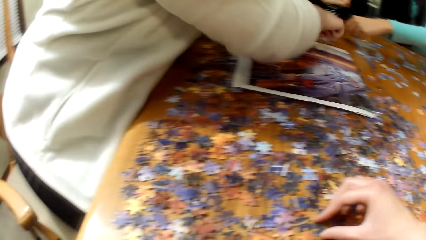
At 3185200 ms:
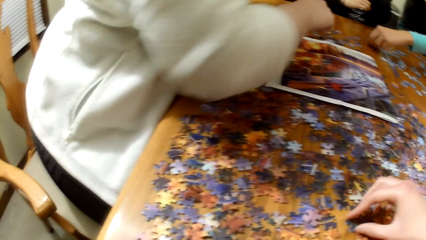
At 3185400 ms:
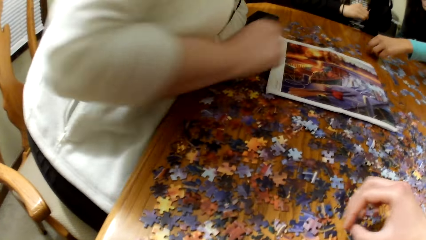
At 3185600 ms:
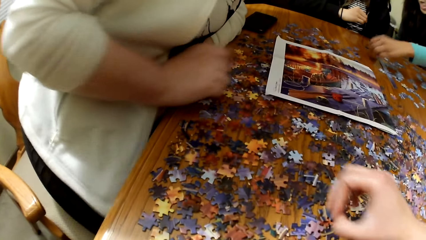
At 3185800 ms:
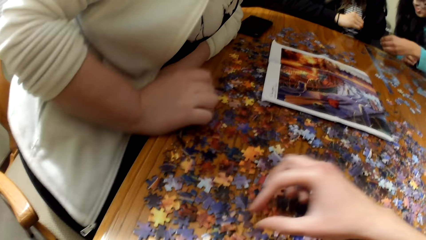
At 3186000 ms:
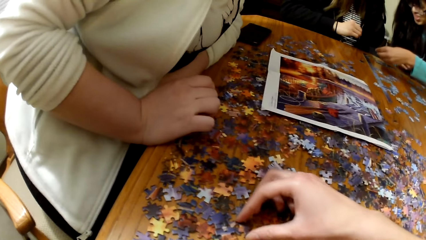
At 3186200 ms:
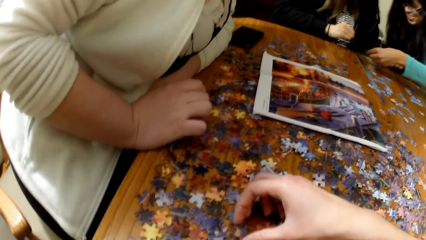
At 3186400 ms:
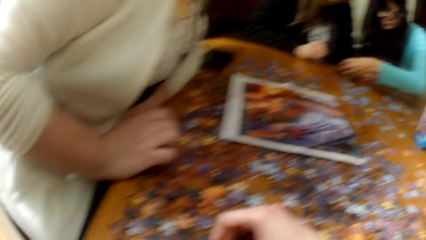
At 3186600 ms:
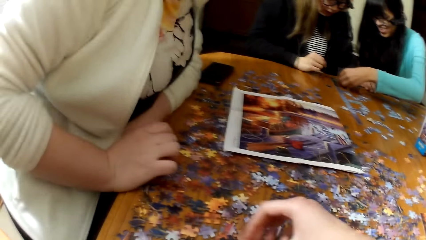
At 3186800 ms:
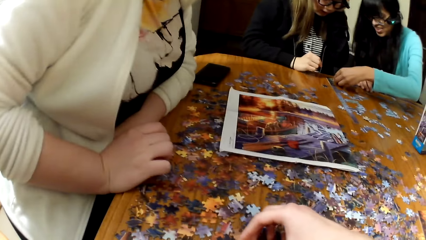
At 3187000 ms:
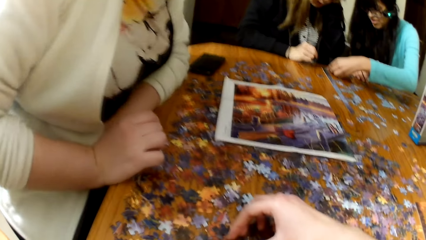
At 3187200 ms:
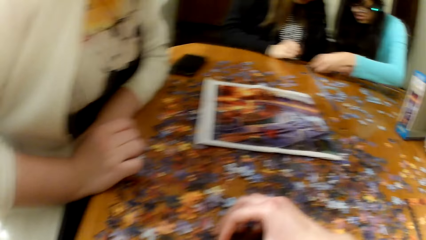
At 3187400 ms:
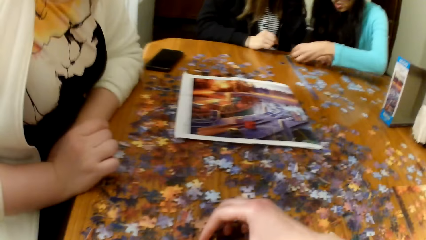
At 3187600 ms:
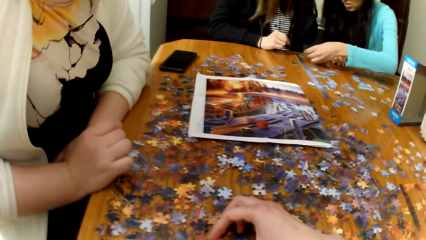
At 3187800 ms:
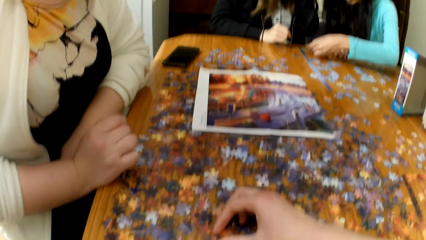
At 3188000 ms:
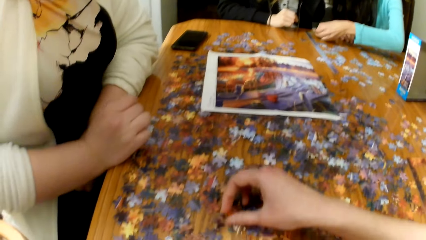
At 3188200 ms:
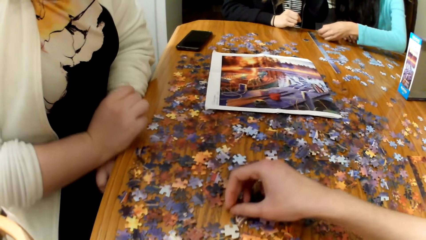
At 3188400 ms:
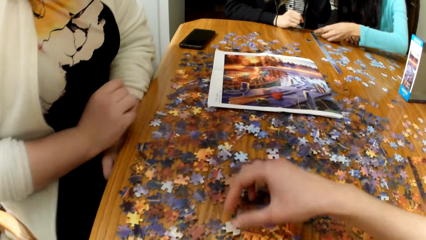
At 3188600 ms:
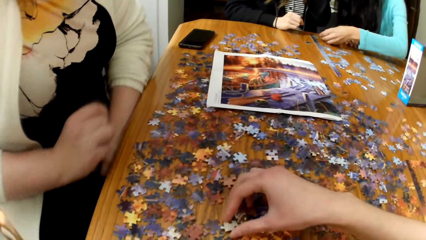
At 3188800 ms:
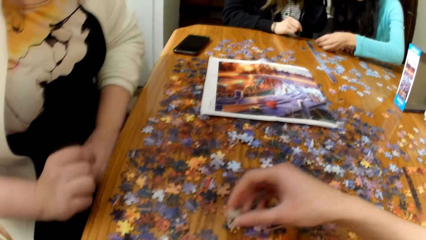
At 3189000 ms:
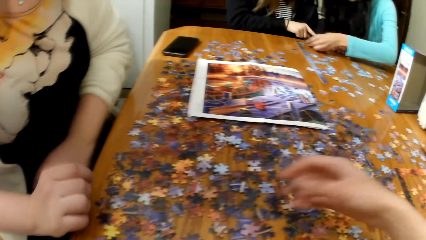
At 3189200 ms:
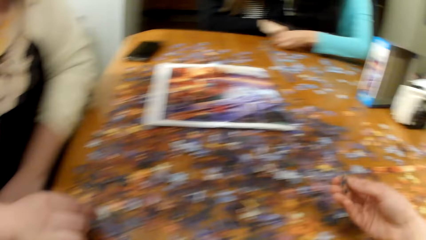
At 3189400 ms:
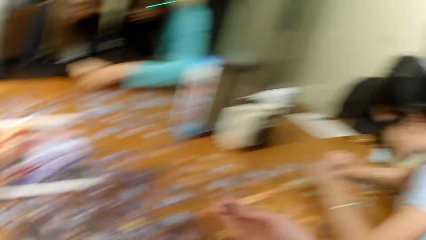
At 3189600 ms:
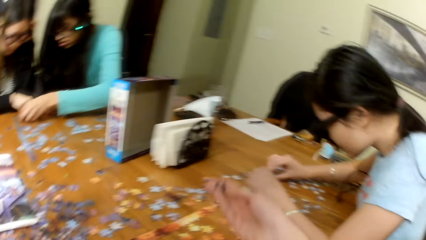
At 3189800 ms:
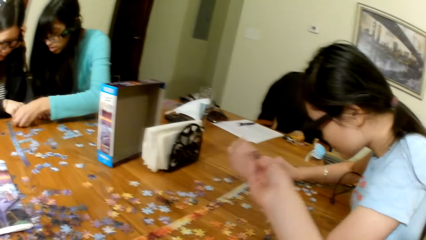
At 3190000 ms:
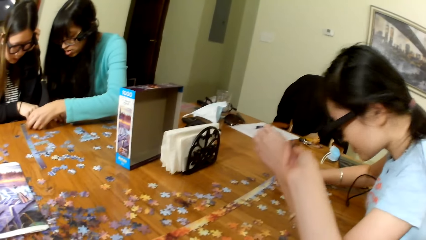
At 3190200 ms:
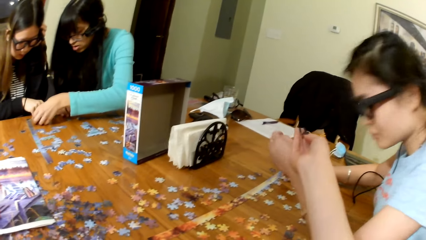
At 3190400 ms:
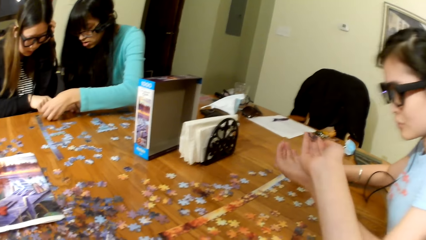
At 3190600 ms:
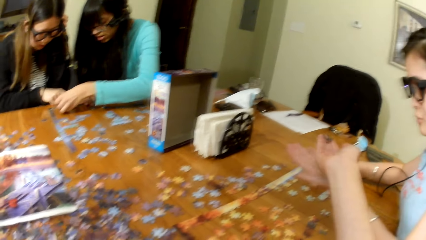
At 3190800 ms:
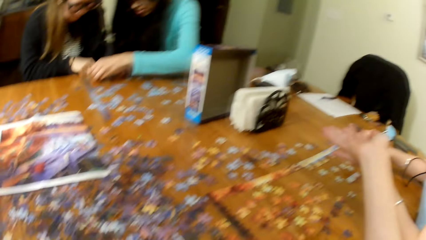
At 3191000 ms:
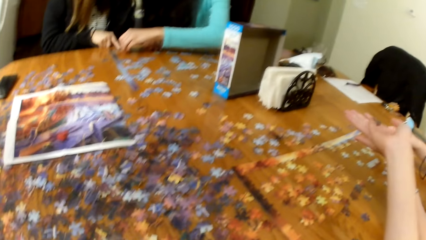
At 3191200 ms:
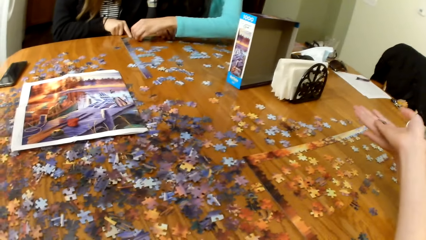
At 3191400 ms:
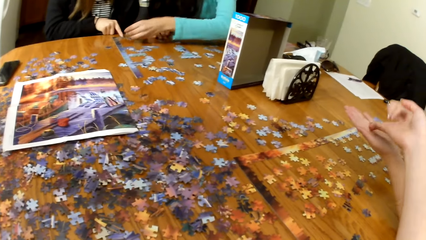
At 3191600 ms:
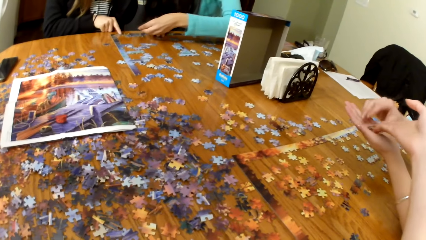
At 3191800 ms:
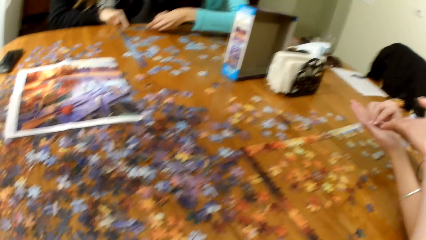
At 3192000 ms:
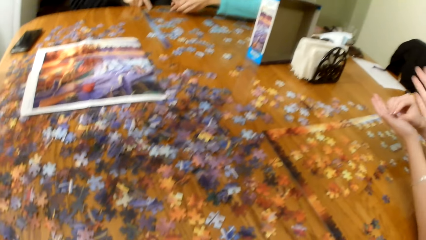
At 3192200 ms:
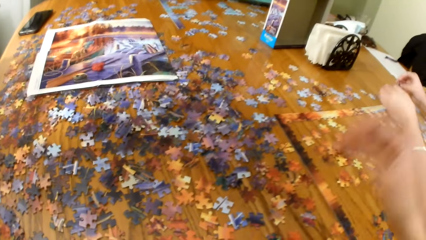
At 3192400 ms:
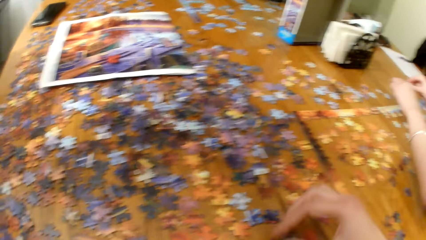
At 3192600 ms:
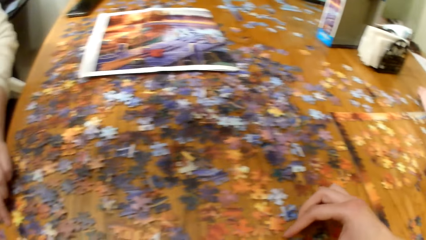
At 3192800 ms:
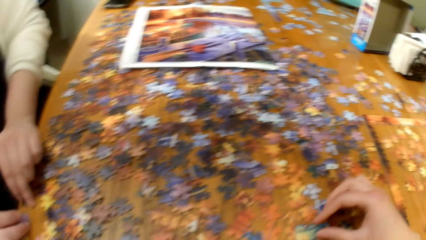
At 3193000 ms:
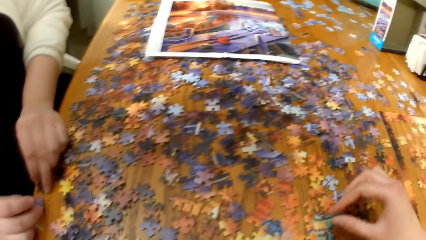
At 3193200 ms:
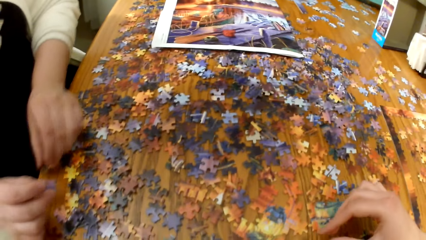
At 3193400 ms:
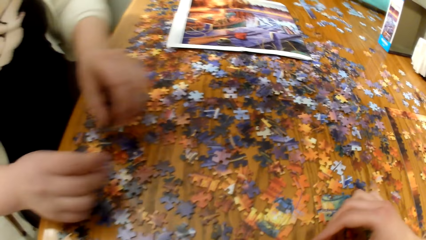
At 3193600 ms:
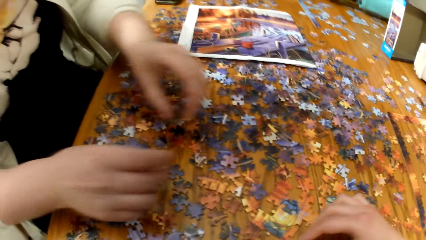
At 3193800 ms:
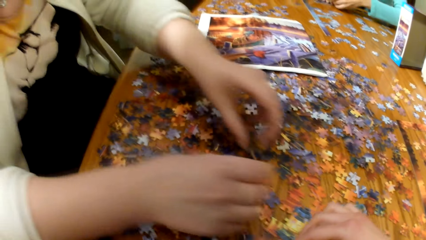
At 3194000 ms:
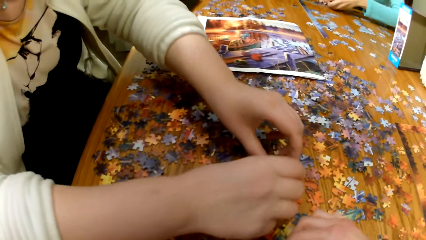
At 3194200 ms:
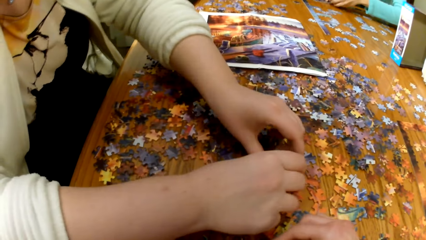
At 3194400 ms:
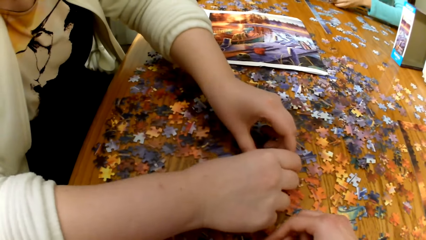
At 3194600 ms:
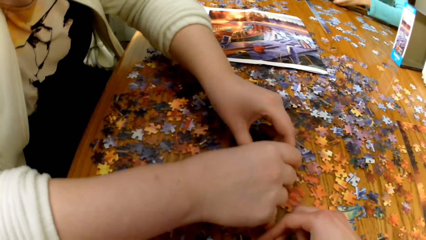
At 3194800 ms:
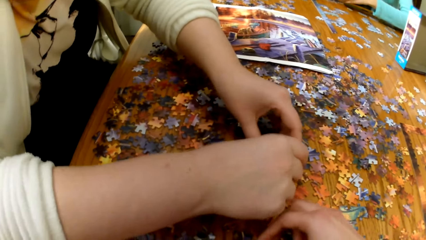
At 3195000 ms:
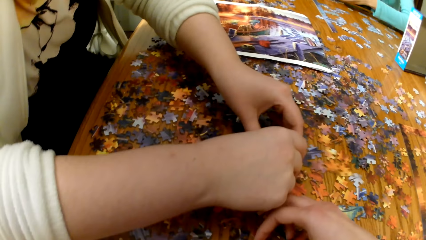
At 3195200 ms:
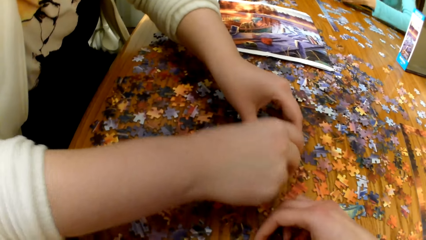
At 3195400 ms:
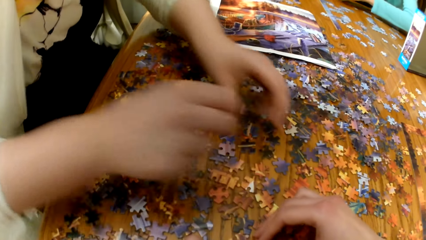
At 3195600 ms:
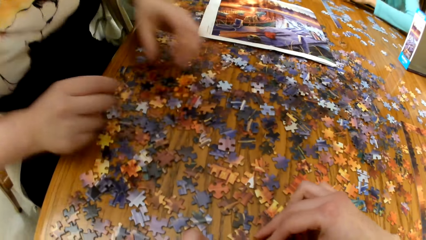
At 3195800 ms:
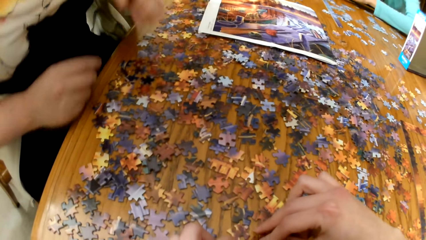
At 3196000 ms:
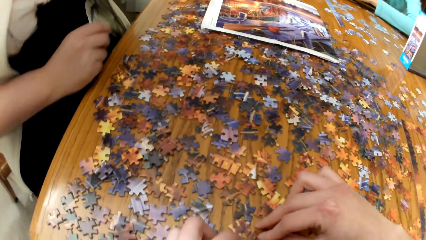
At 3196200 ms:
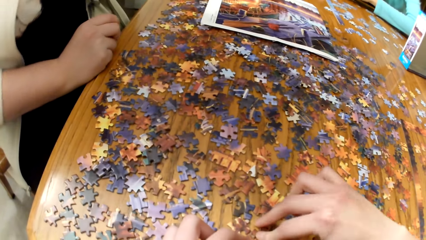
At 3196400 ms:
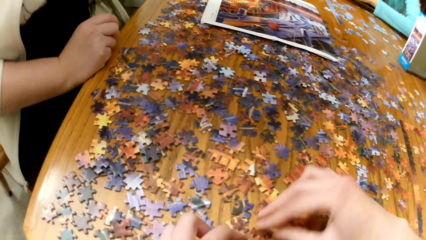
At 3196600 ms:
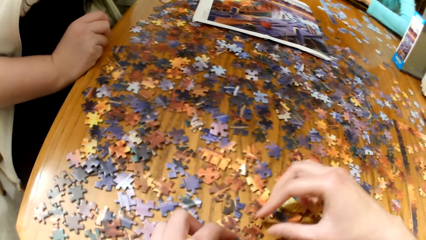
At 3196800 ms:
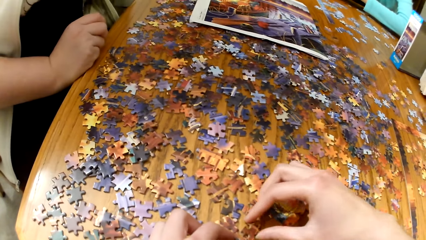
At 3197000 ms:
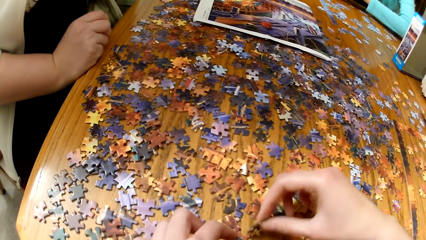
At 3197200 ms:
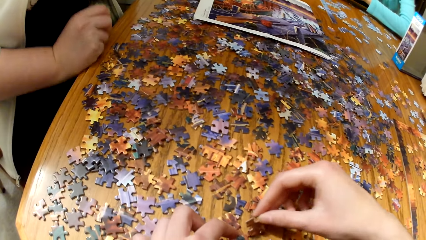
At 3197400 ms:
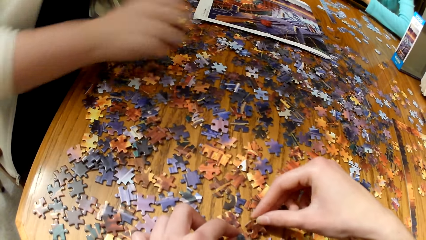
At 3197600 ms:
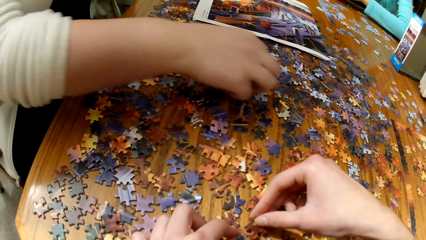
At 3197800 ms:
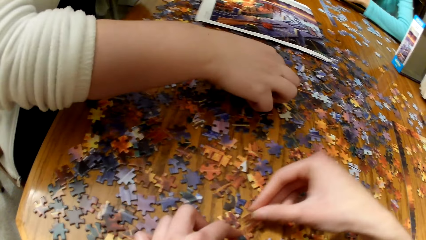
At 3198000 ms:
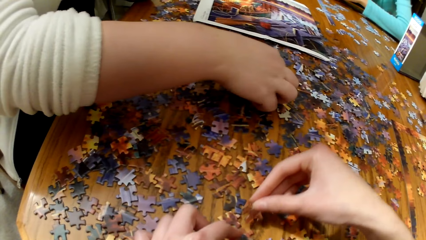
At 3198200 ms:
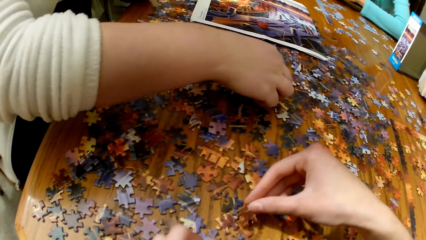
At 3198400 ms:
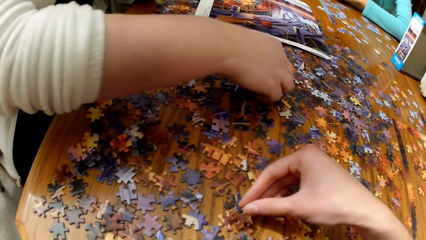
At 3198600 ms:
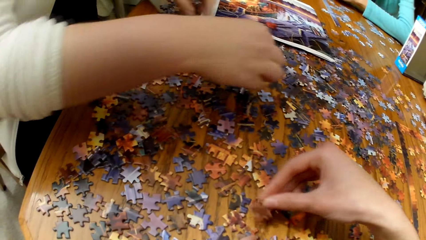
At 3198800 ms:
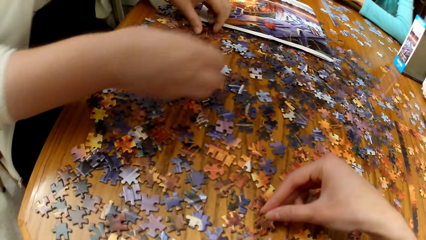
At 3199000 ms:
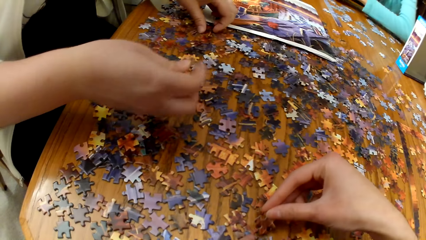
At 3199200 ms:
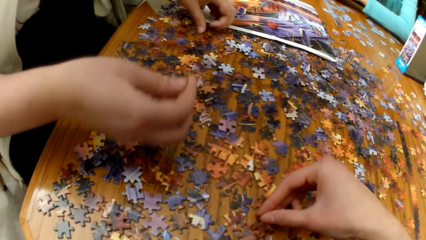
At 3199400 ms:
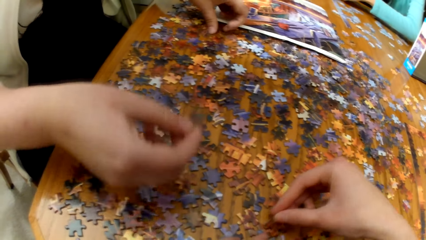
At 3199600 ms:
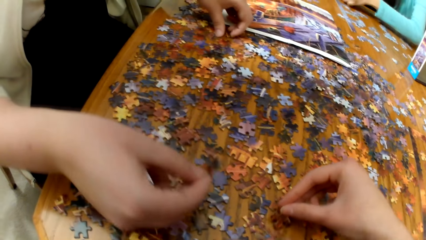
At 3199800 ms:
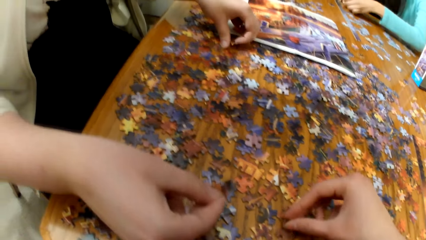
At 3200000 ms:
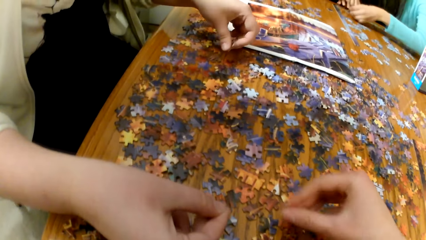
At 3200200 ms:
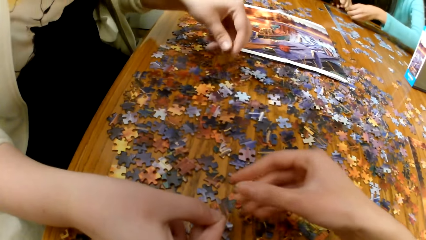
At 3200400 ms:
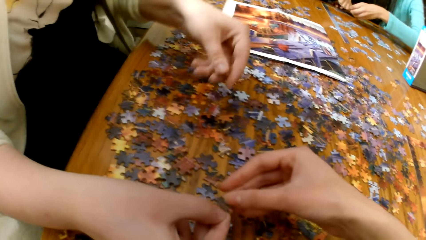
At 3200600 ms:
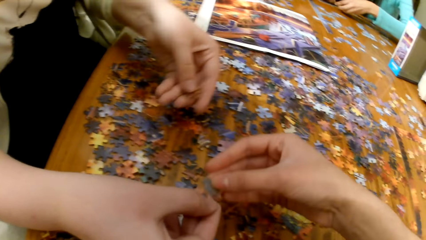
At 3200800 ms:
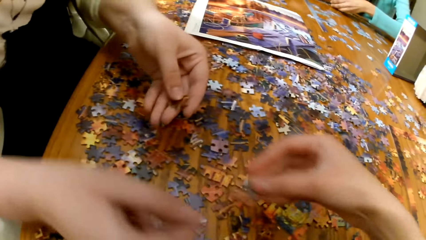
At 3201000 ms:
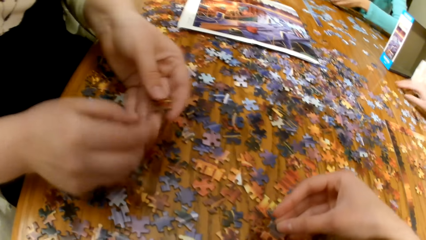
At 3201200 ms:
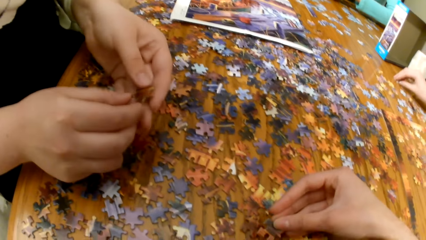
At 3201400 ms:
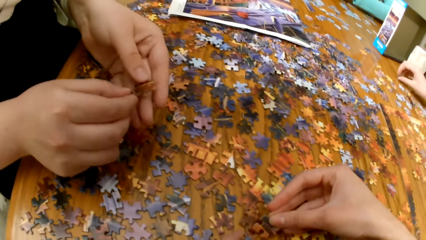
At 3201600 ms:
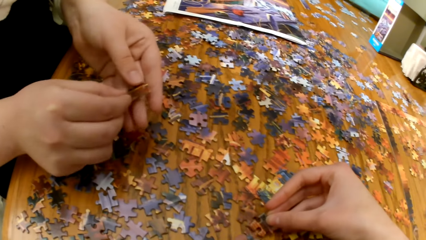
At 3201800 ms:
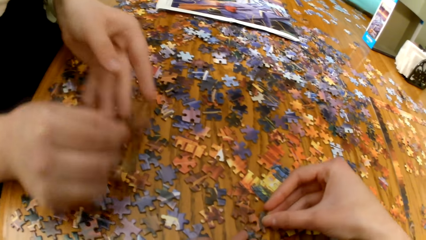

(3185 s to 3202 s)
The camera wearer plays the jigsaw puzzle. They sort the game pieces. They give a jigsaw puzzle piece to a lady. They sort the game pieces. They play the jigsaw puzzle. A woman sorts the game pieces. Another lady plays the jigsaw puzzle. The camera wearer plays the jigsaw puzzle. The other lady plays the jigsaw puzzle.
